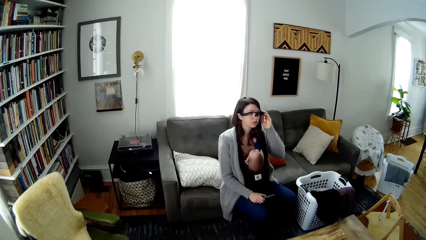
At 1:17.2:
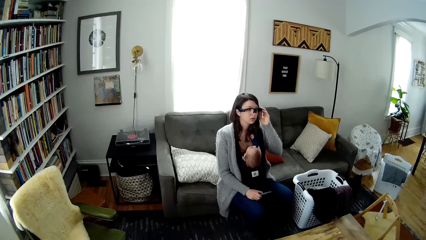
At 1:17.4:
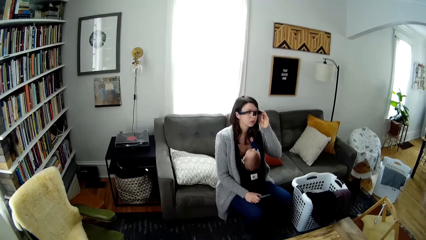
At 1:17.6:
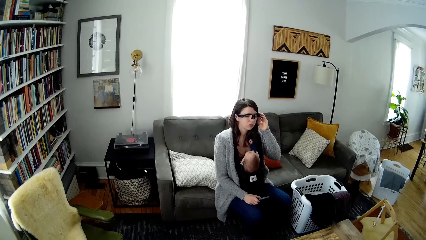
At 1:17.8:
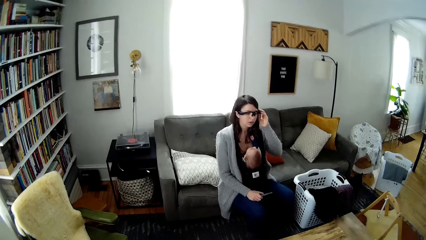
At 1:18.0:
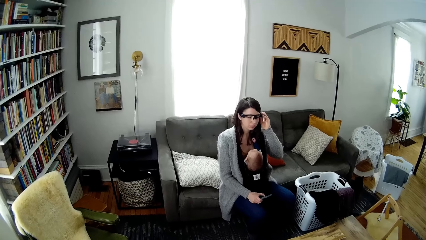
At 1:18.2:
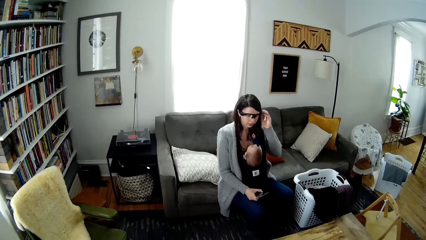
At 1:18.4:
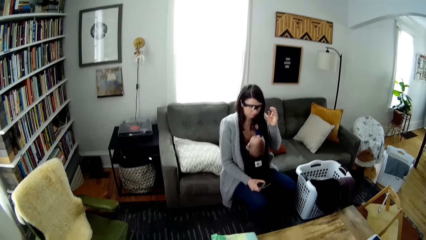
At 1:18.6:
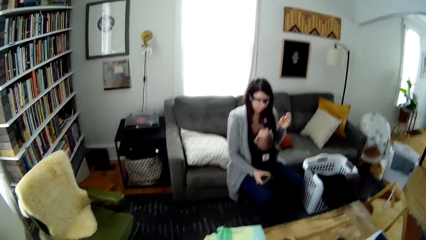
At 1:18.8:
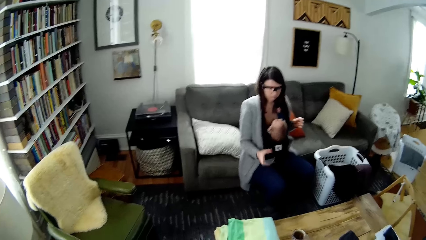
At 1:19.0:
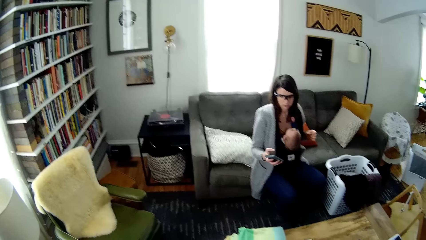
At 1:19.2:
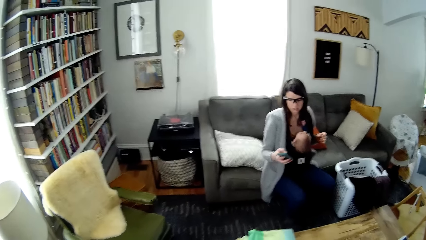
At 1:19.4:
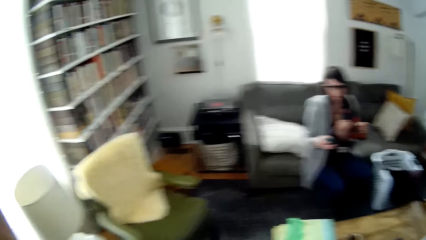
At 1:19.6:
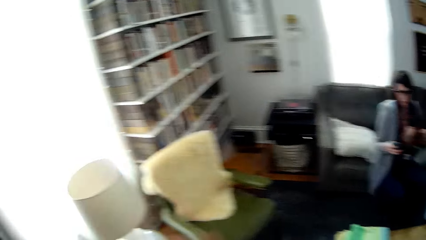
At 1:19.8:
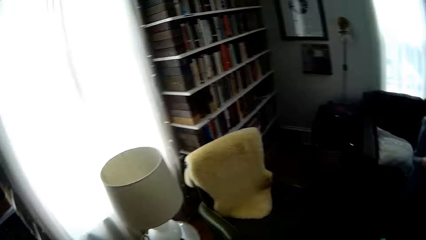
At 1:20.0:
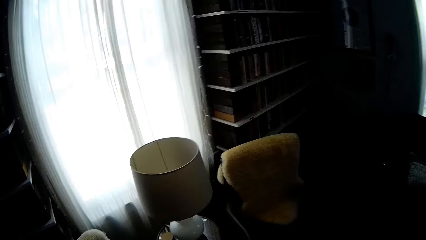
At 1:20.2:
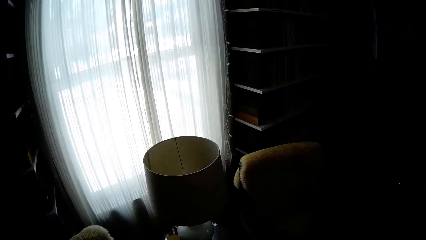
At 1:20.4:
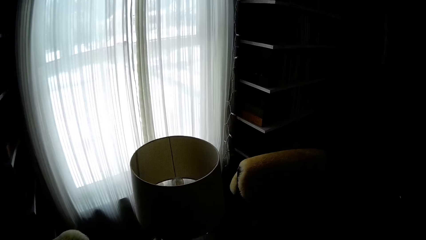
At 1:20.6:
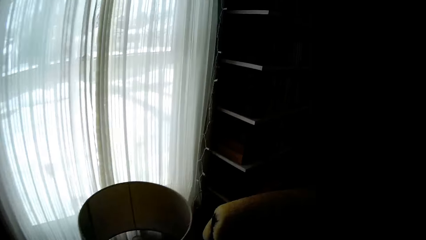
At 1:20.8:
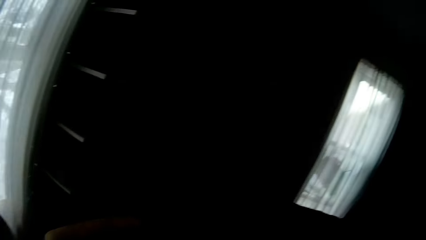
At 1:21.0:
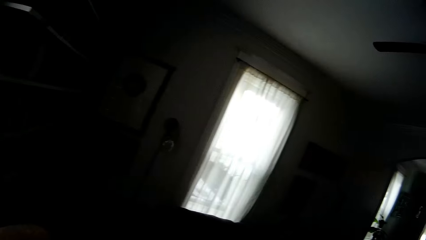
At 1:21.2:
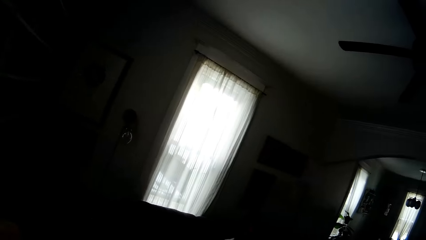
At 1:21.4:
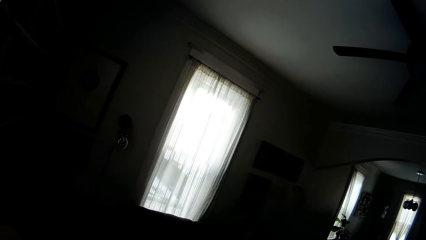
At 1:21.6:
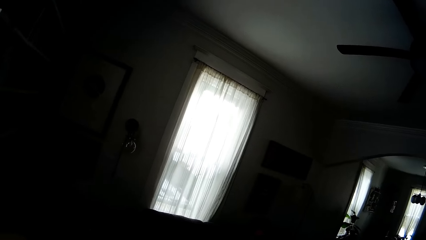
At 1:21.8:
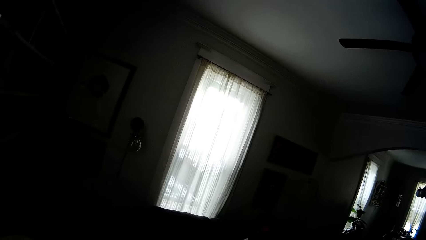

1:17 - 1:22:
The woman operates the phone with her right hand. The camera wearer looks around.

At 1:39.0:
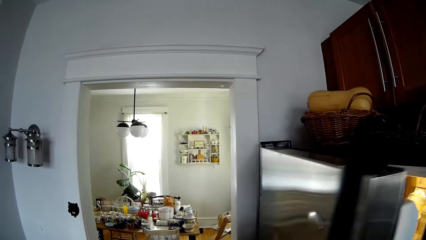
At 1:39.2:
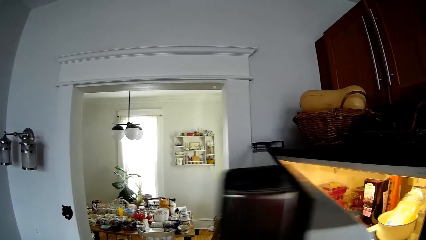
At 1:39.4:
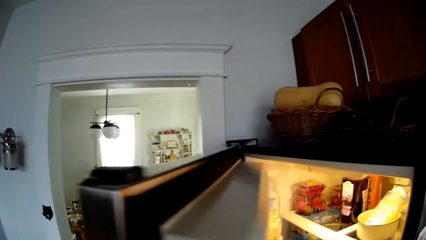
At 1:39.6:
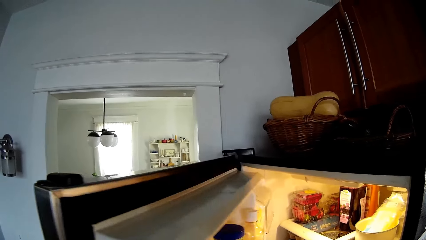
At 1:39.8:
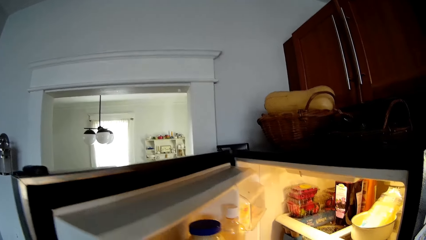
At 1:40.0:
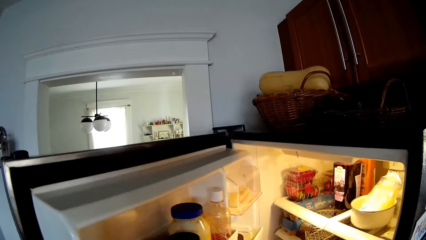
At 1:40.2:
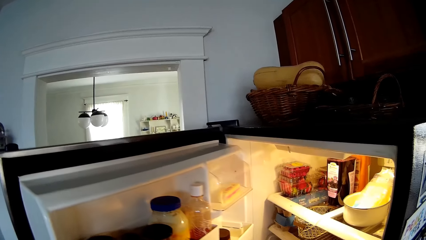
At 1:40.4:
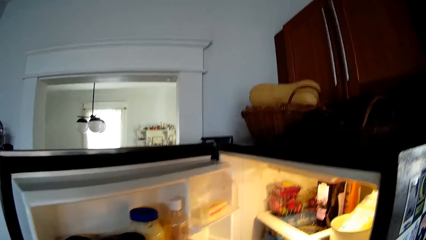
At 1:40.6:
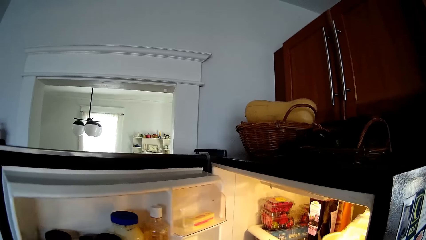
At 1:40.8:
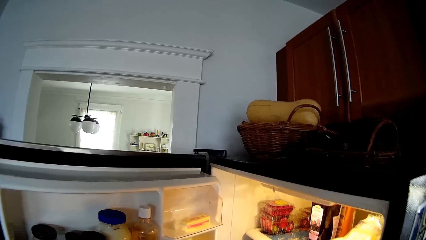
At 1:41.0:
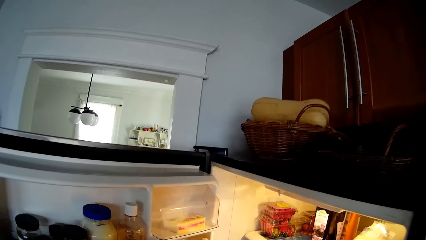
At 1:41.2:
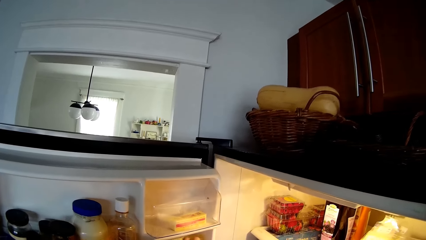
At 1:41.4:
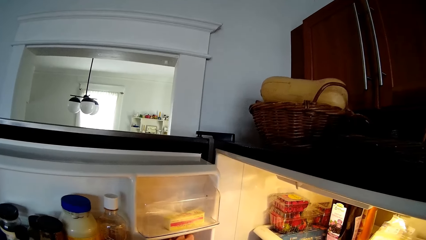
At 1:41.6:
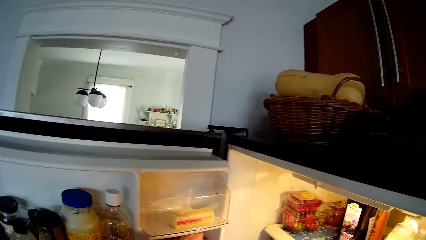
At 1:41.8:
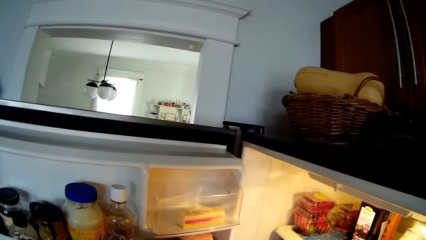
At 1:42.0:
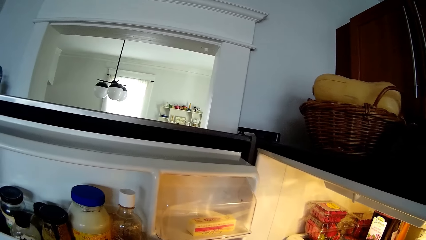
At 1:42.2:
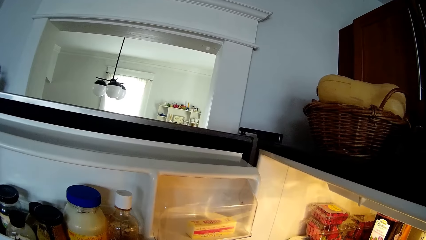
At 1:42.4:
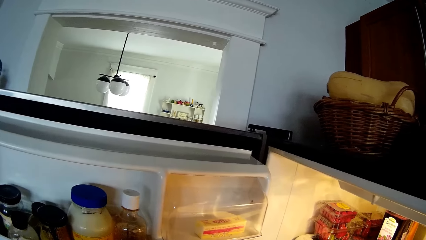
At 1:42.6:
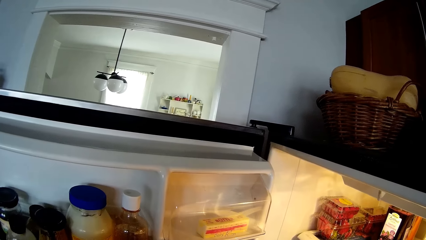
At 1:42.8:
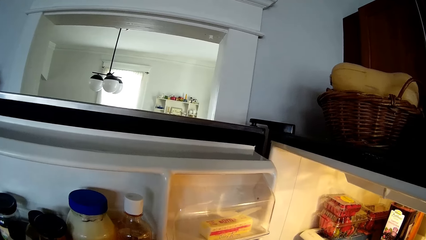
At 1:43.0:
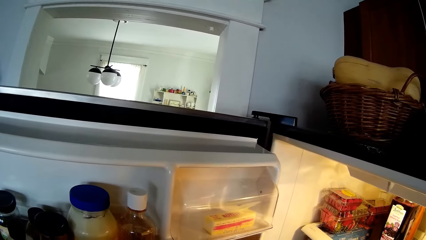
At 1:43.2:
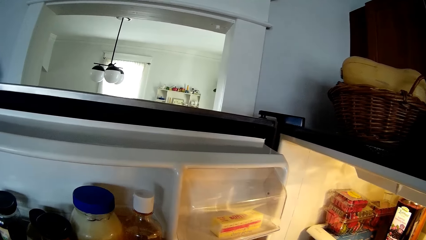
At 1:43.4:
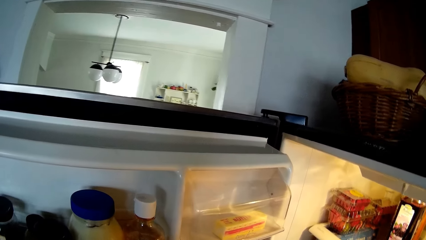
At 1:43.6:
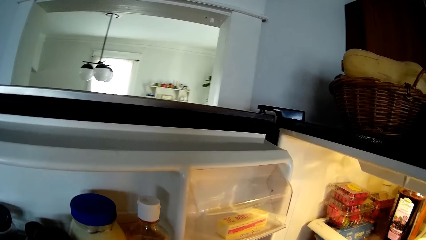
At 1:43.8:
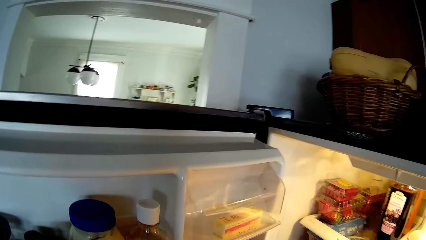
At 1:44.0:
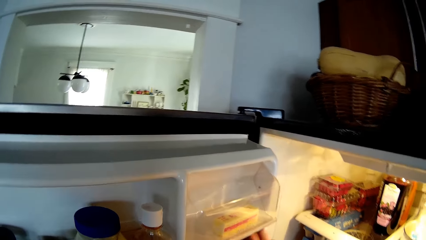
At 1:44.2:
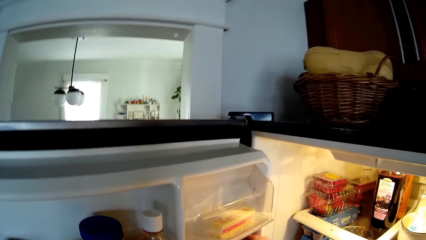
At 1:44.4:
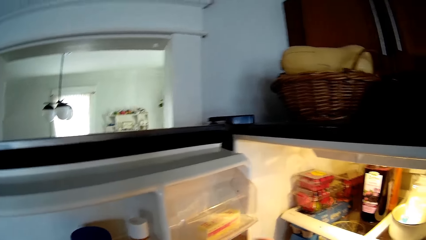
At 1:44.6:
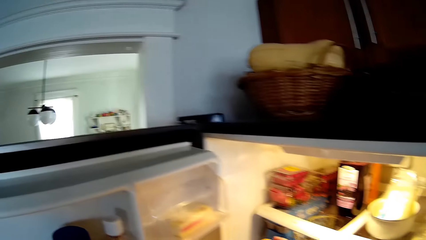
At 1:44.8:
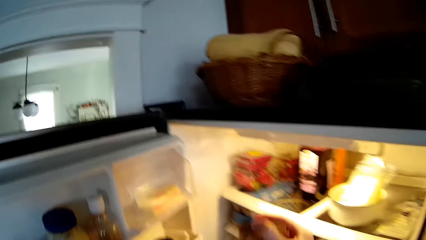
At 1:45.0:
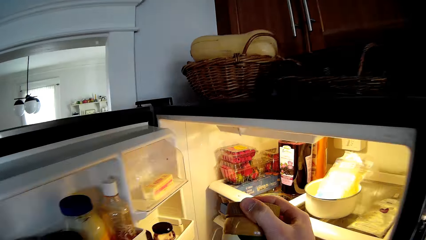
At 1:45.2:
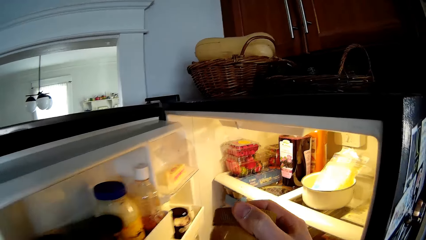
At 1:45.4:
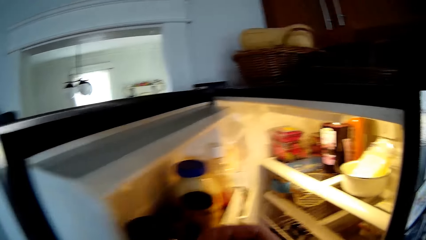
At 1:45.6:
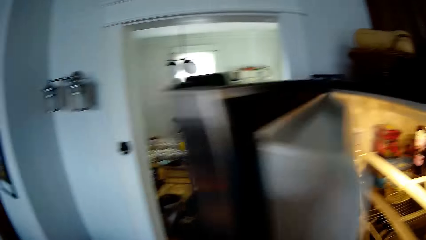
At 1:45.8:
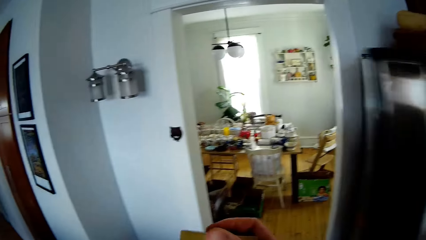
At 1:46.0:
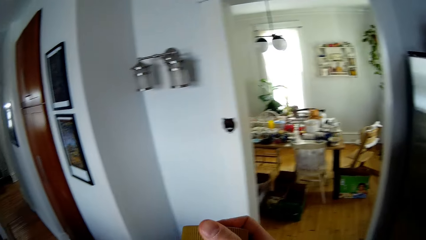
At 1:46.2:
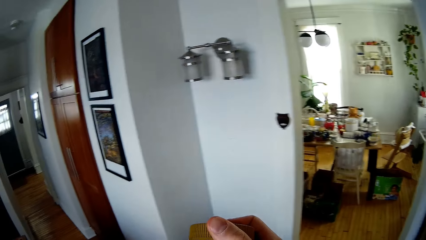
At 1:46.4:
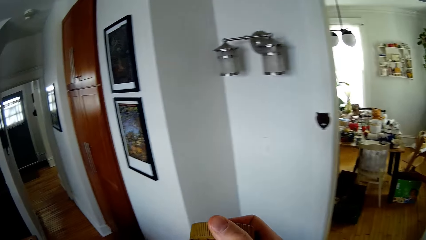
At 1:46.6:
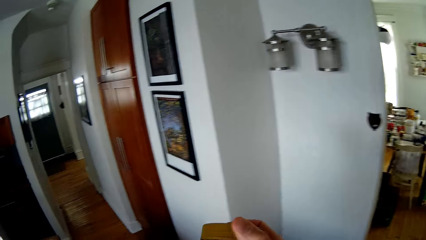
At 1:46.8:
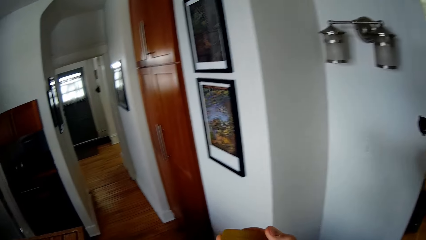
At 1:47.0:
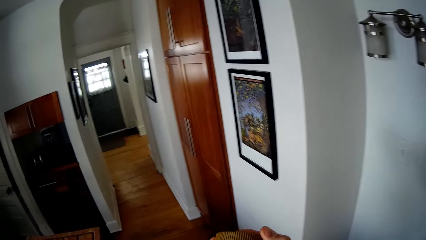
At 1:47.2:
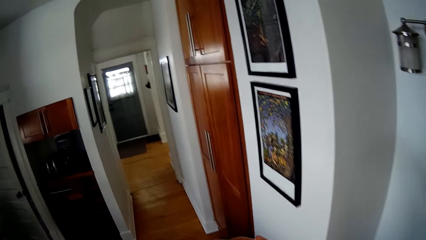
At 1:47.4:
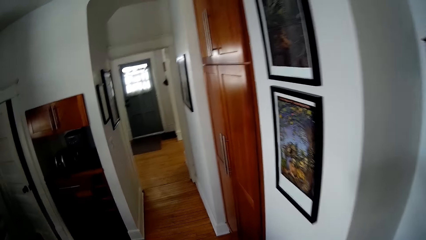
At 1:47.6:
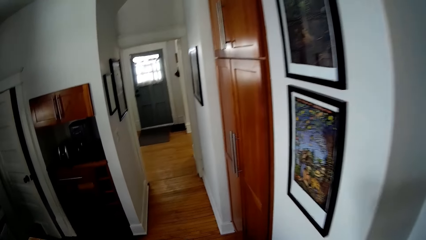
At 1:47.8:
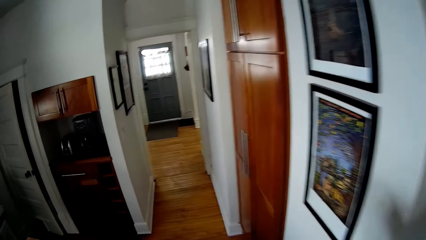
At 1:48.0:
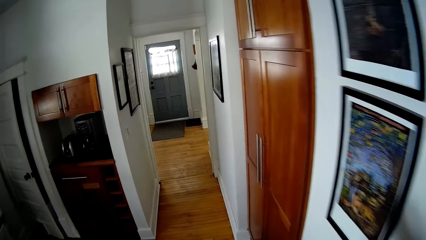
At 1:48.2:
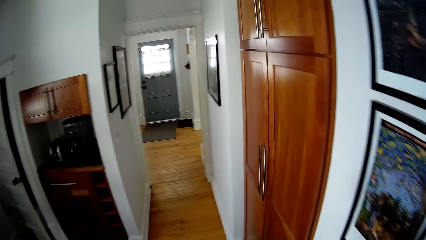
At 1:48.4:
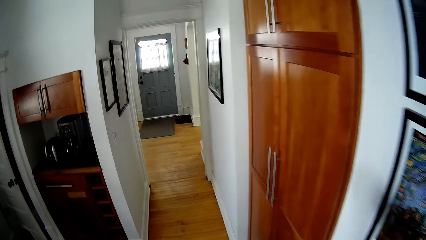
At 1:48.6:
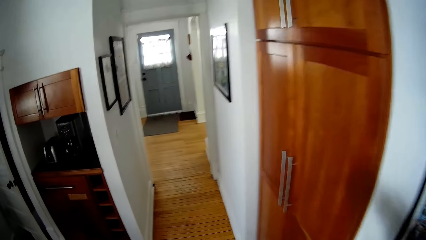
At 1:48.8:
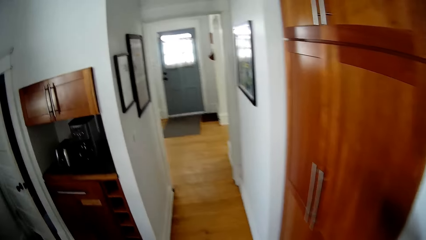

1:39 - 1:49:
The camera wearer opens a fridge with his left hand. He takes a jar of condiments from the fridge with his right hand. He closes the fridge with his left hand. He walks around the room.
